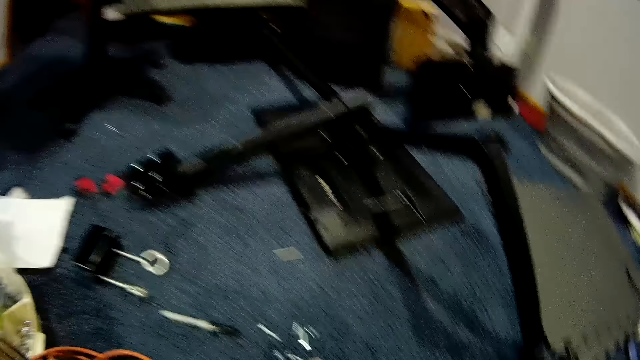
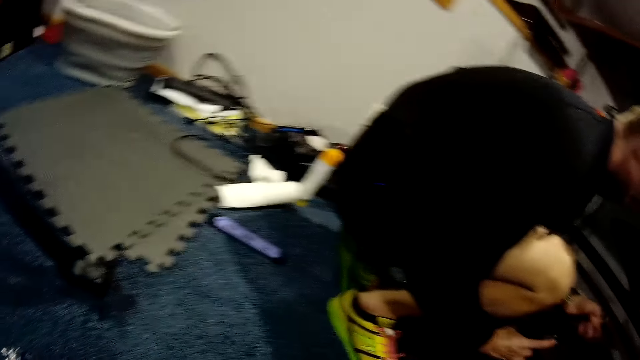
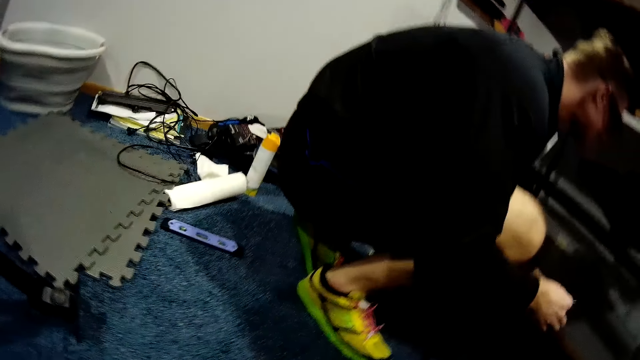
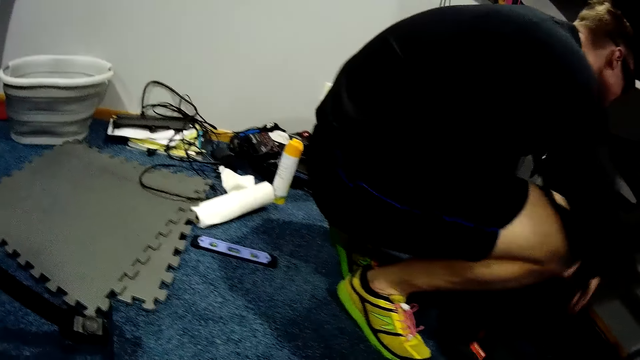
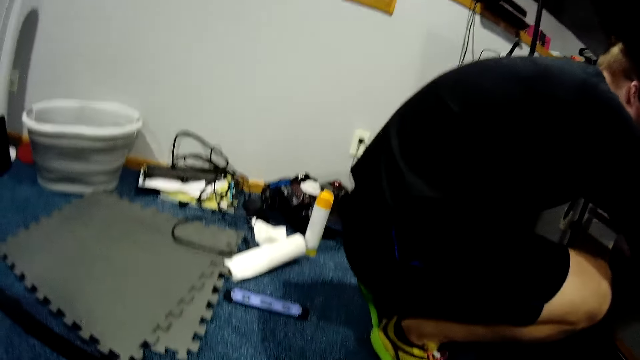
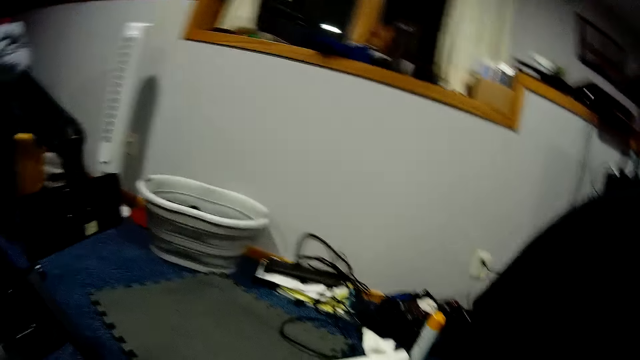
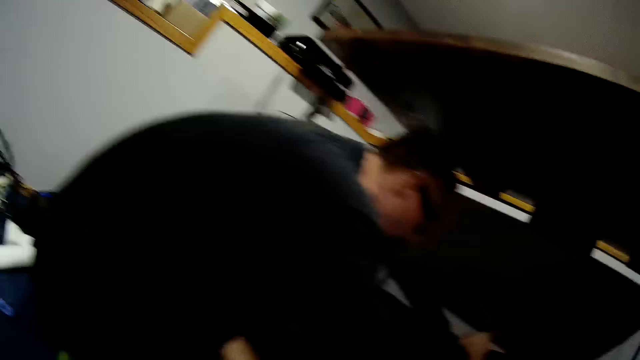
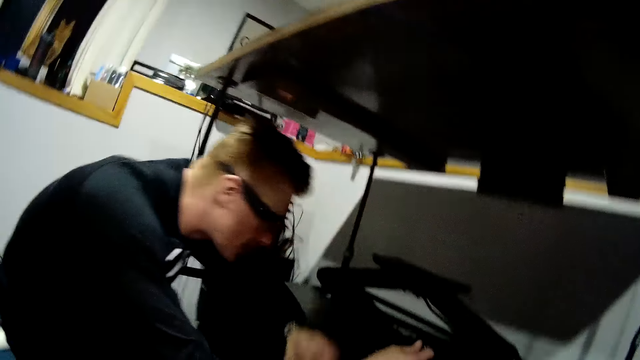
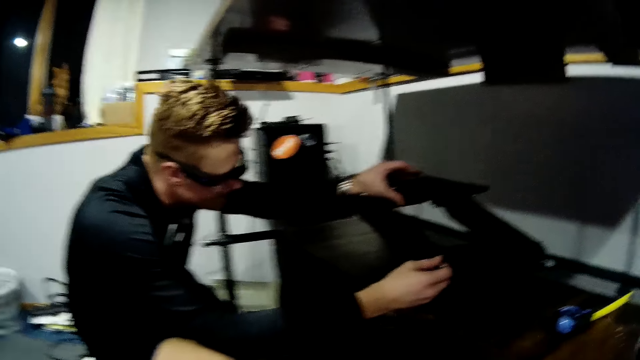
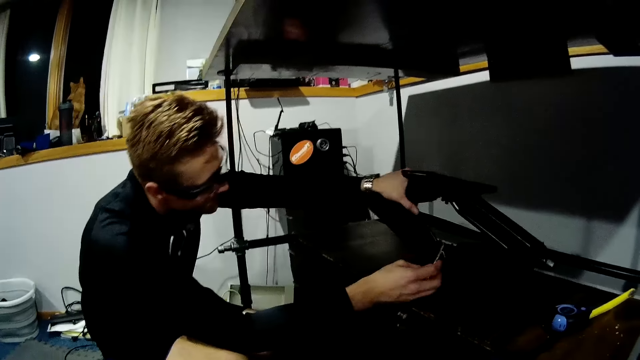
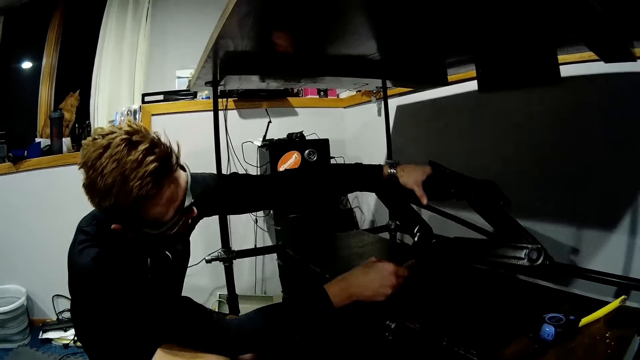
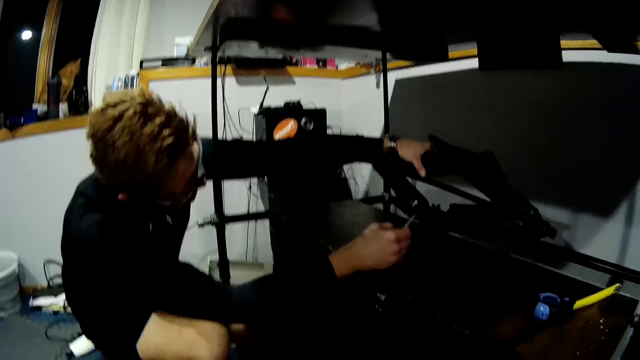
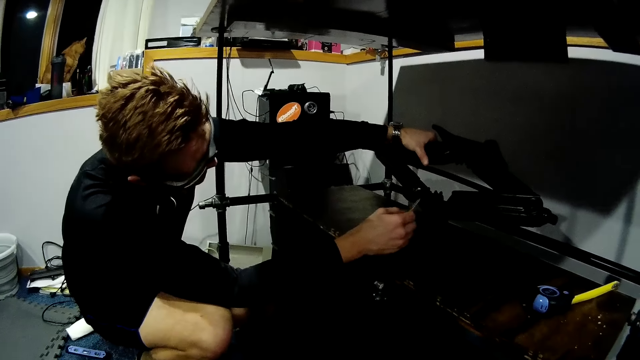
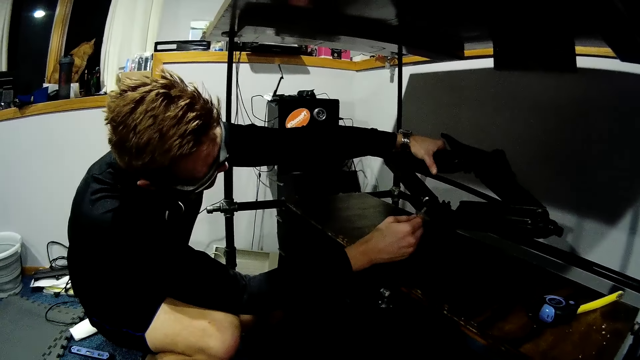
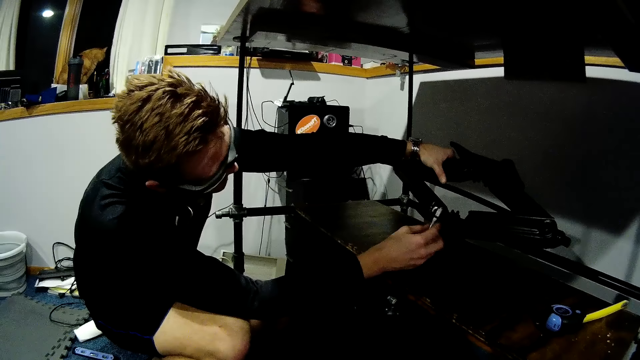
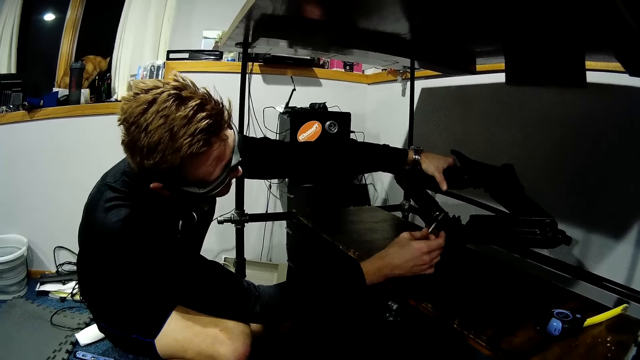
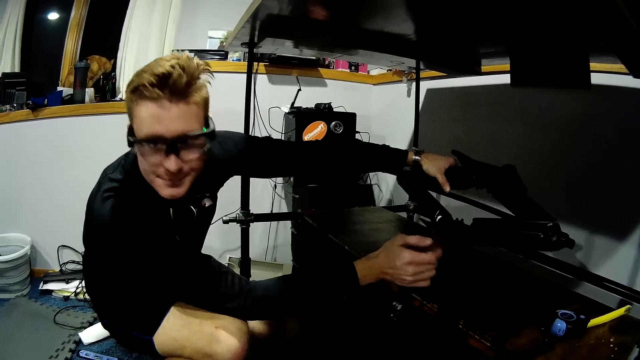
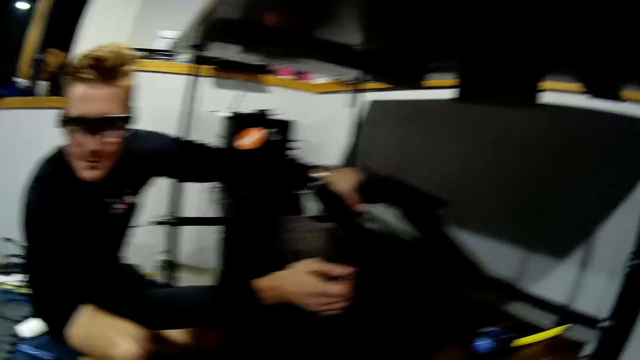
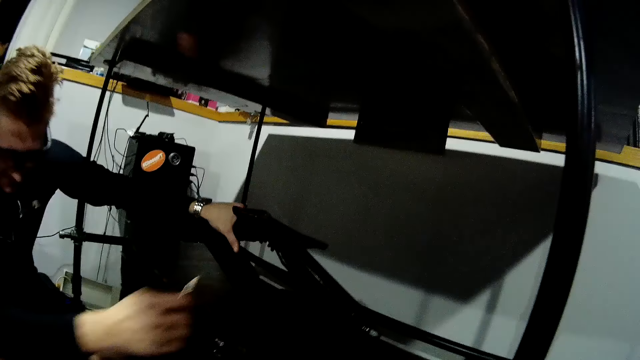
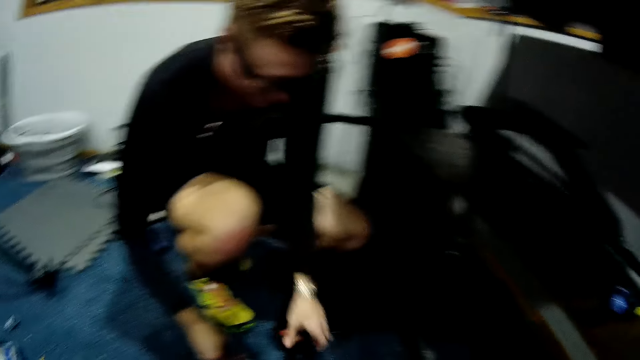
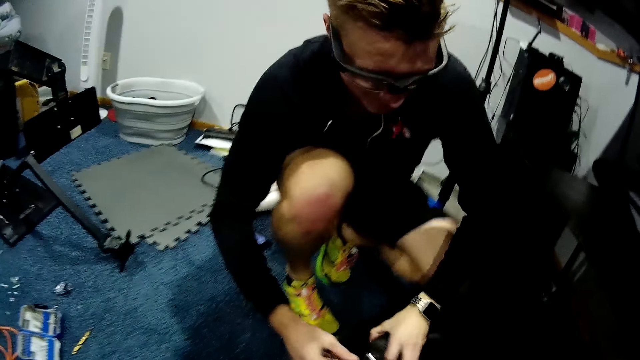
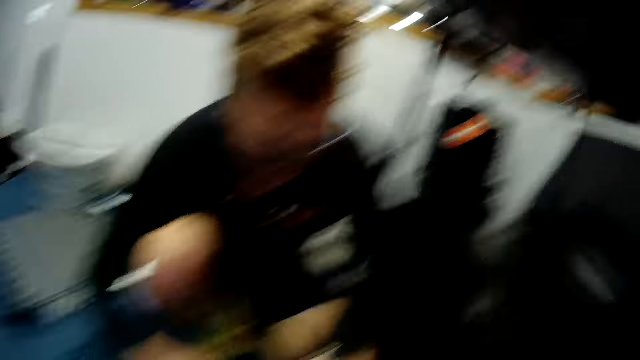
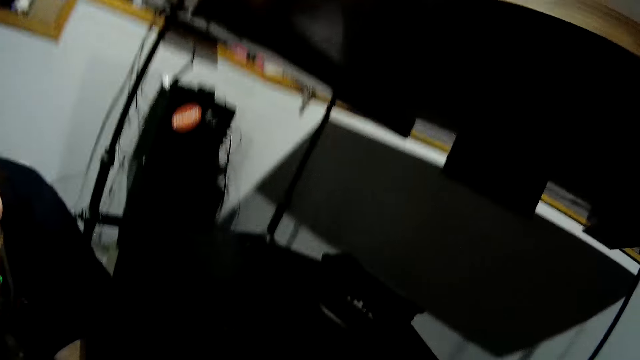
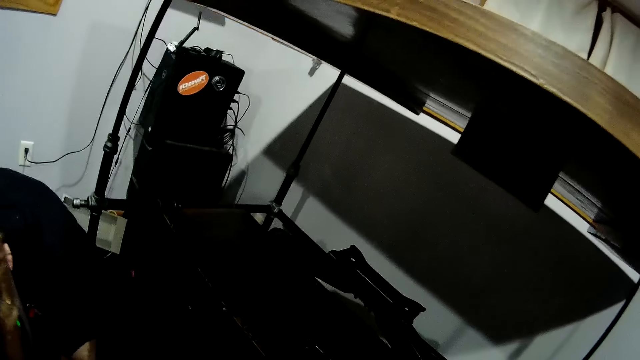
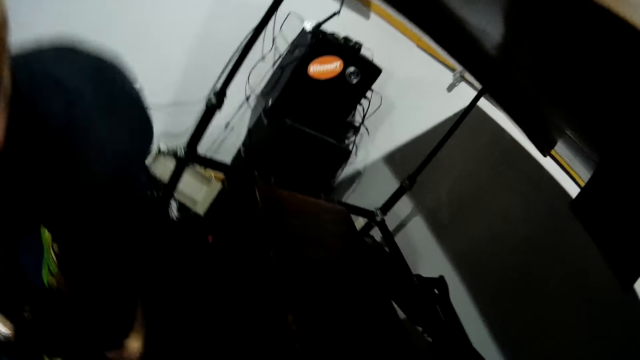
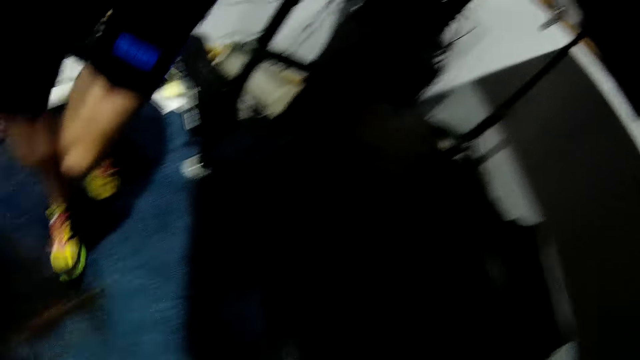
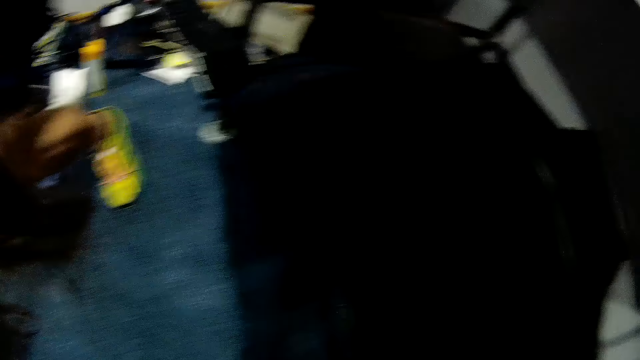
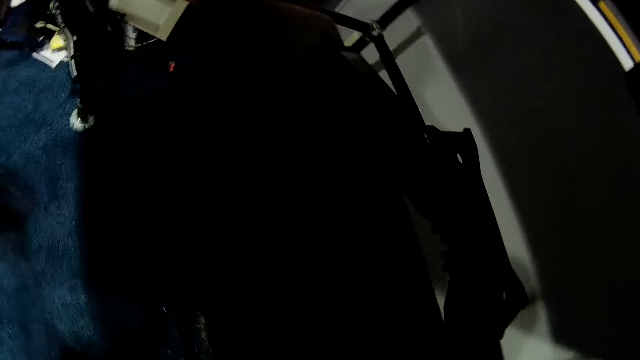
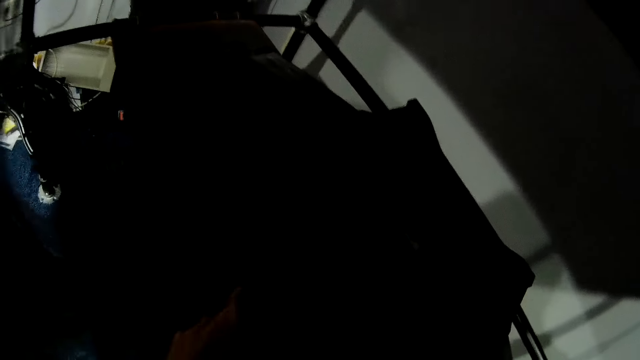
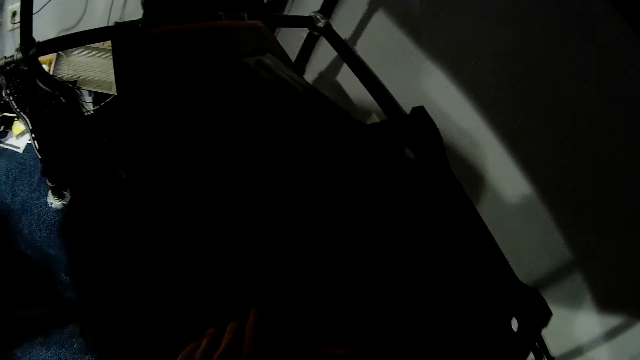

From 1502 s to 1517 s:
The camera wearer looks at the TV set. They look at a man. The man holds a screwdriver in his right hand. He holds the scissor lift jack on the wooden slab with his left hand. He places the screwdriver in his right hand on the scissor lift jack on the wooden slab. He fits a nail on the car lift jack. He removes his left hand from the scissor lift jack on the wooden slab. He picks up a drilling machine. He walks away.

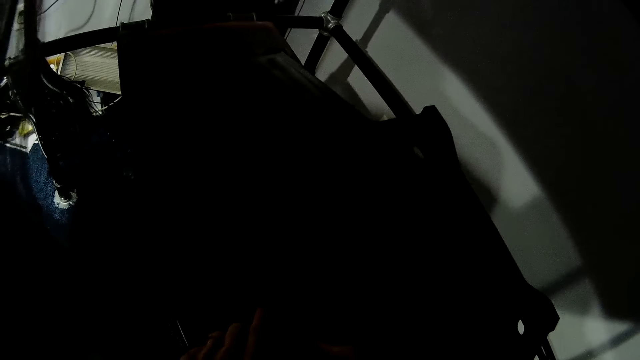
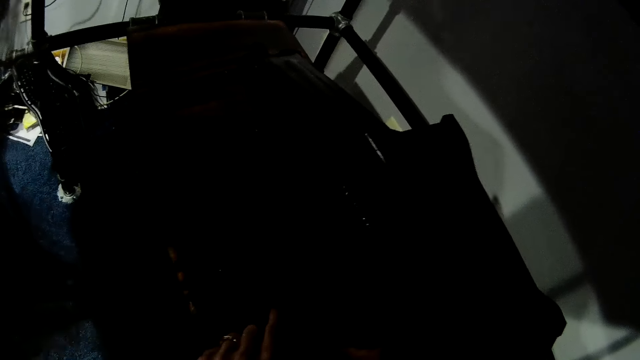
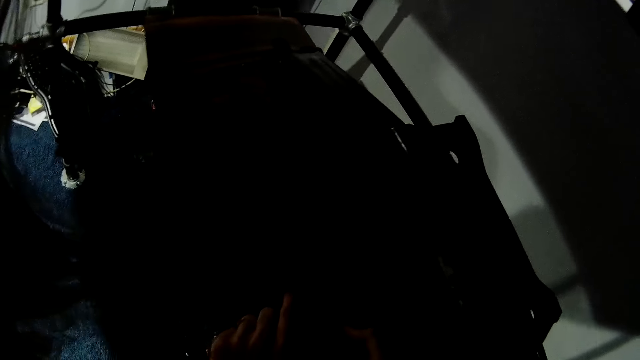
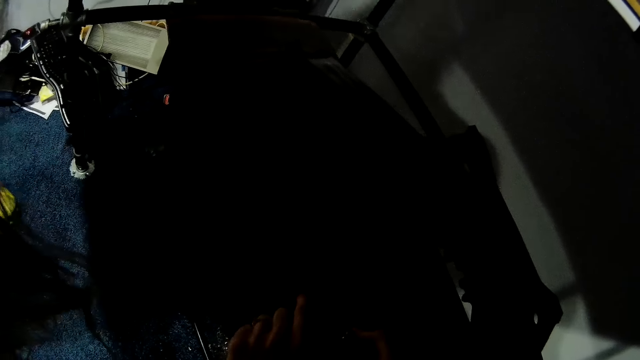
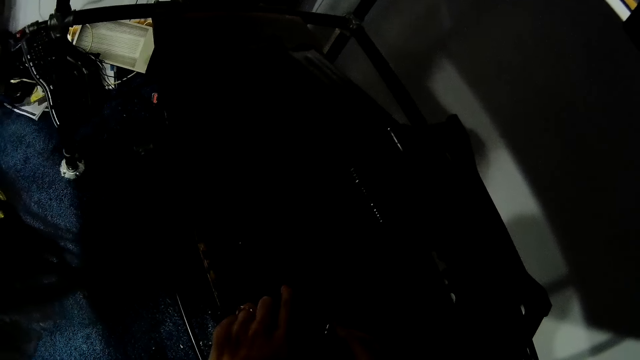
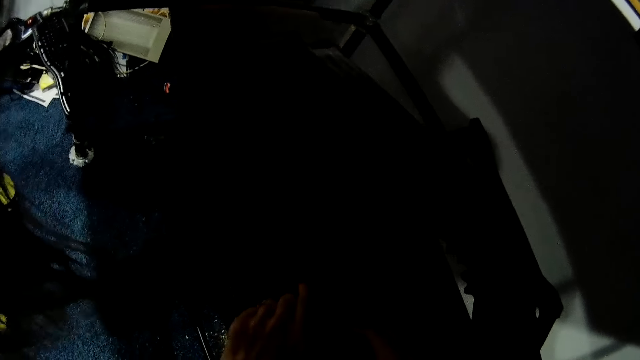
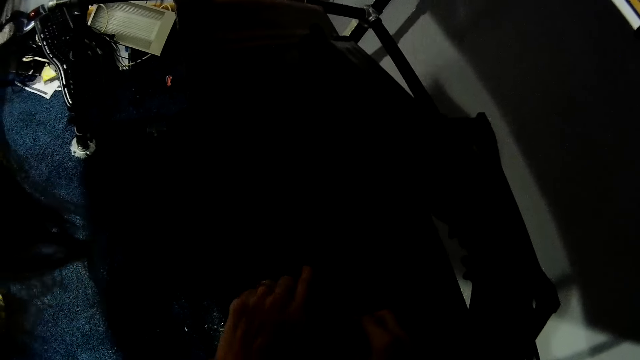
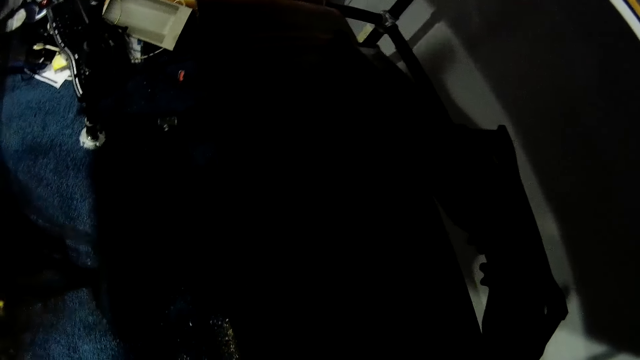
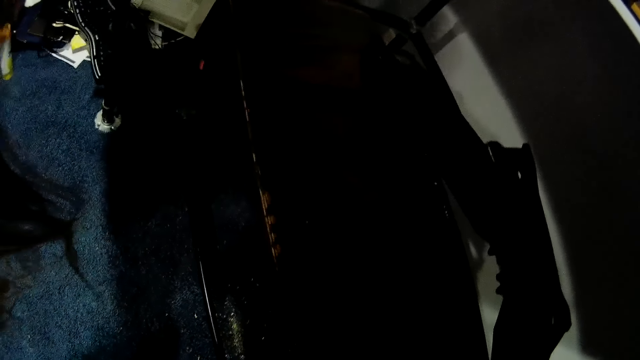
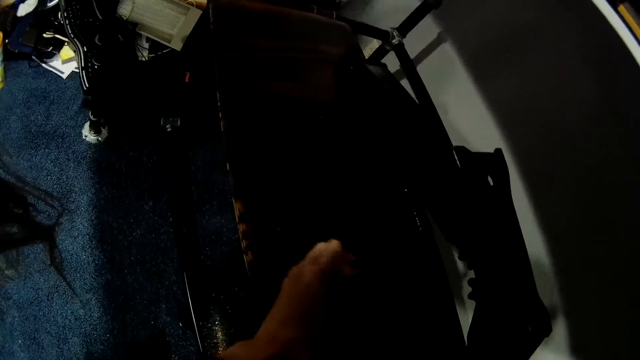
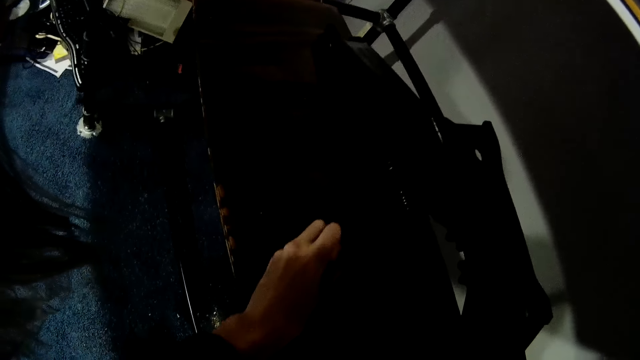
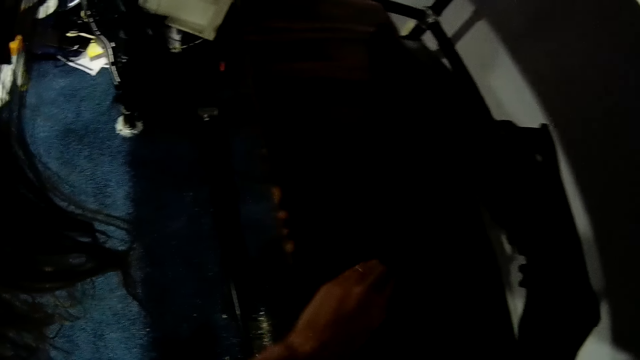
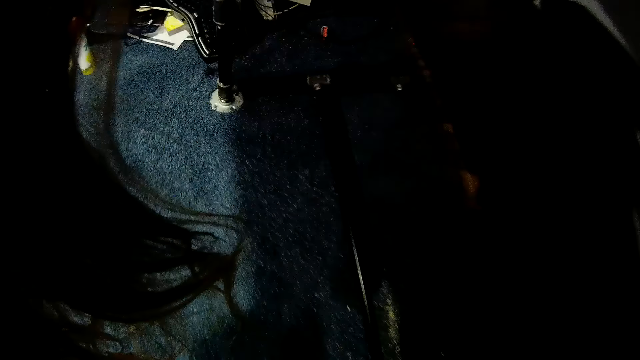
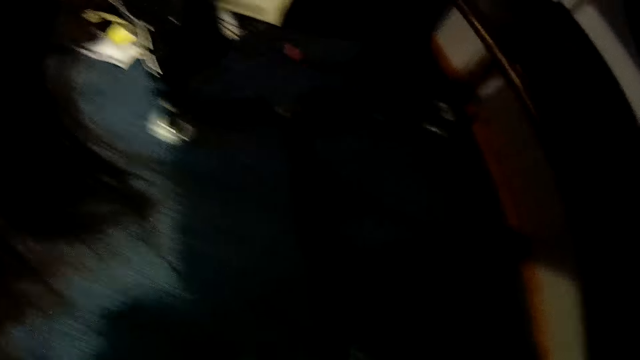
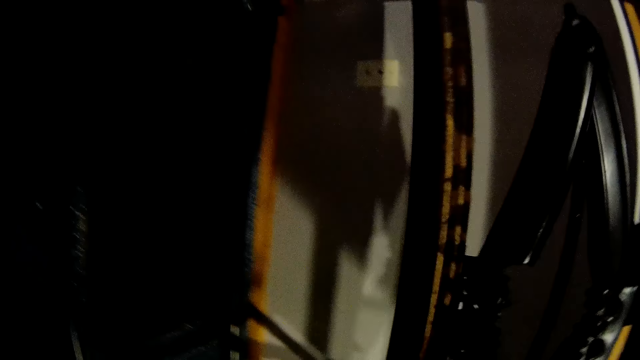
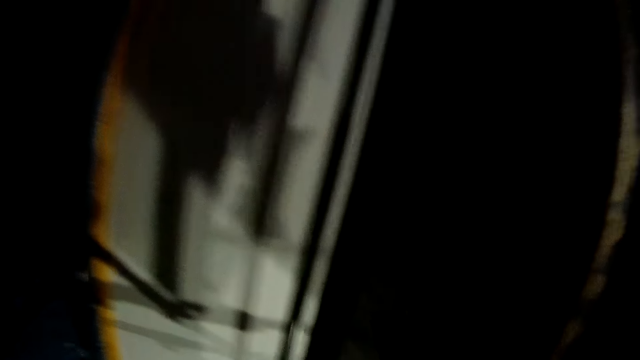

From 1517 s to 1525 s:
The camera wearer drops a screw on the wooden slab with her right hand. She holds the shelf.
